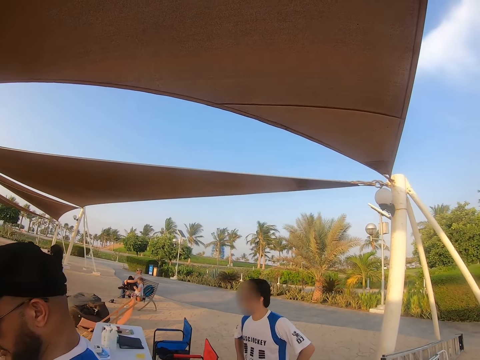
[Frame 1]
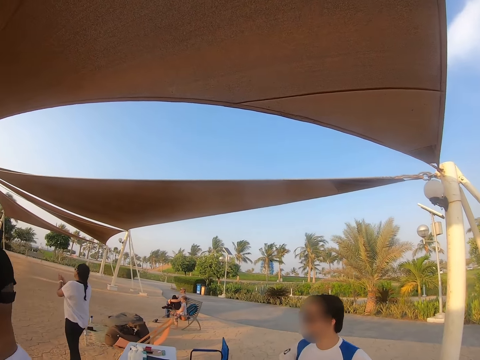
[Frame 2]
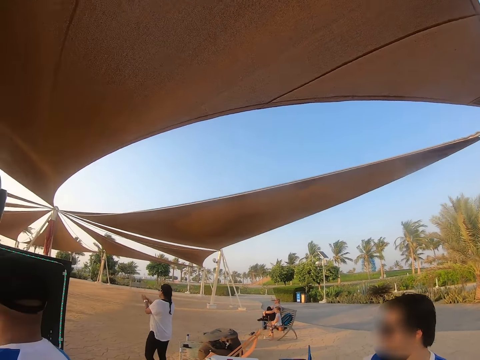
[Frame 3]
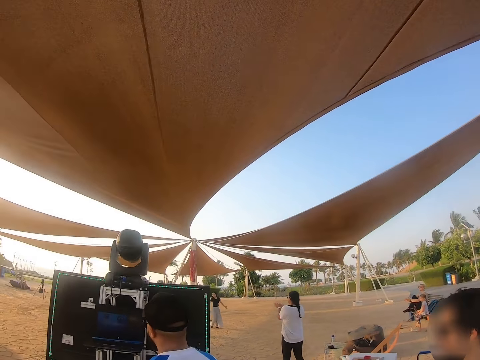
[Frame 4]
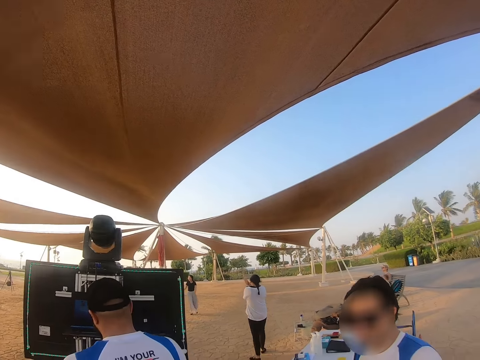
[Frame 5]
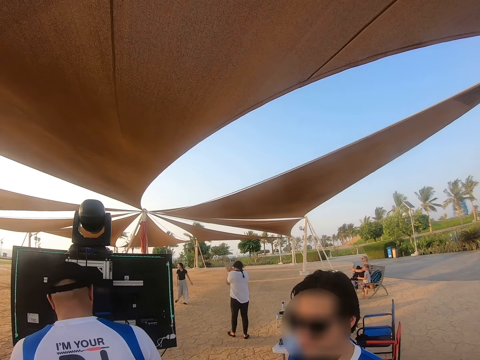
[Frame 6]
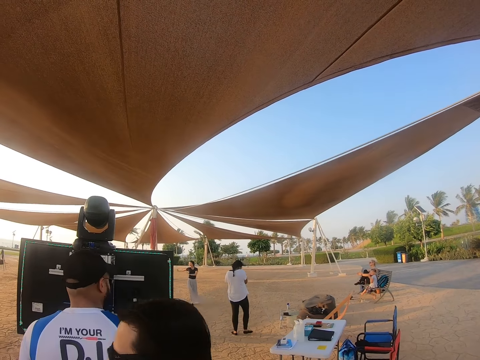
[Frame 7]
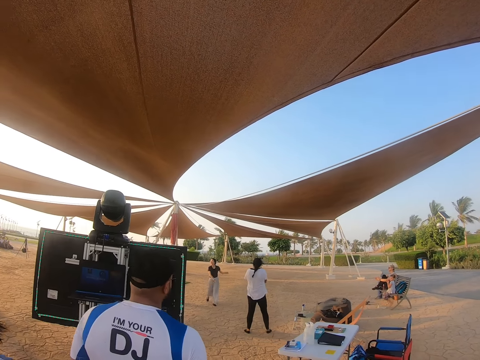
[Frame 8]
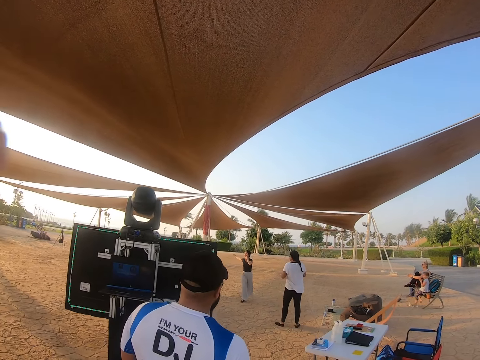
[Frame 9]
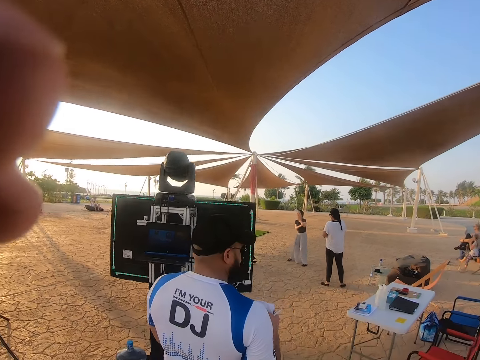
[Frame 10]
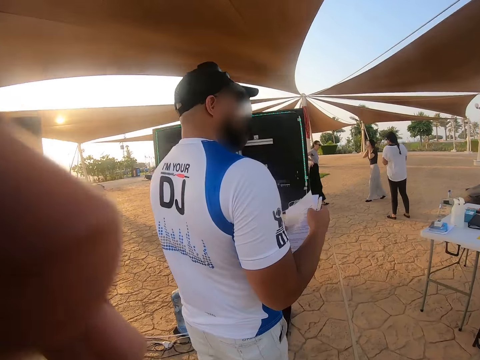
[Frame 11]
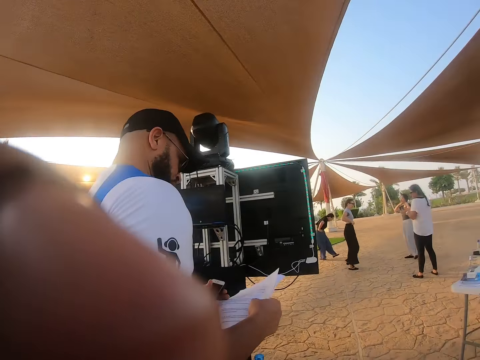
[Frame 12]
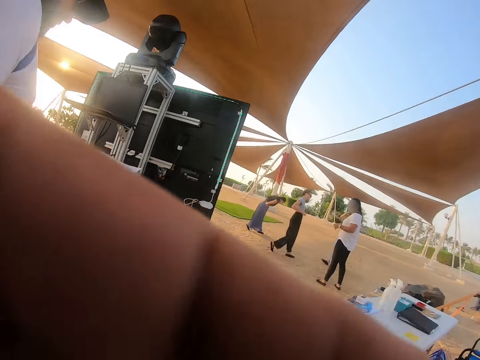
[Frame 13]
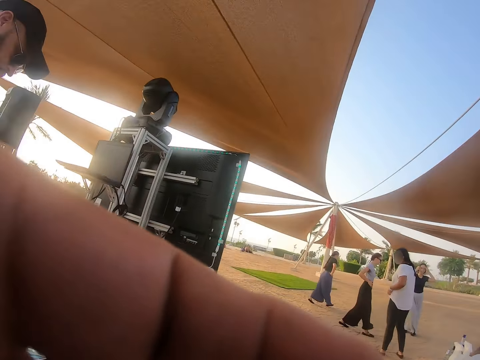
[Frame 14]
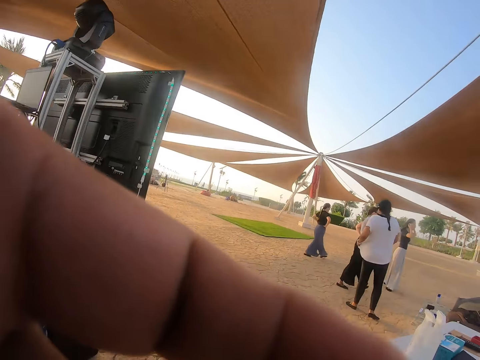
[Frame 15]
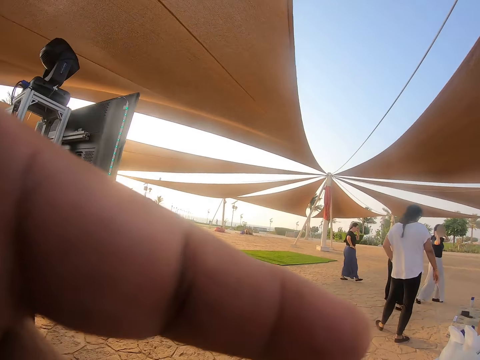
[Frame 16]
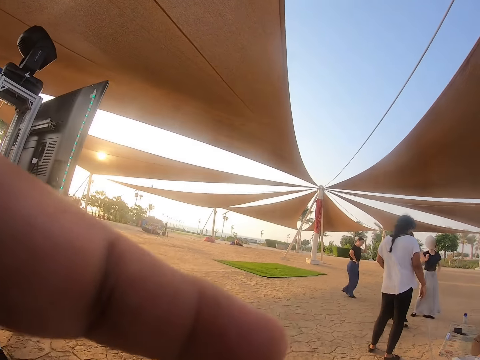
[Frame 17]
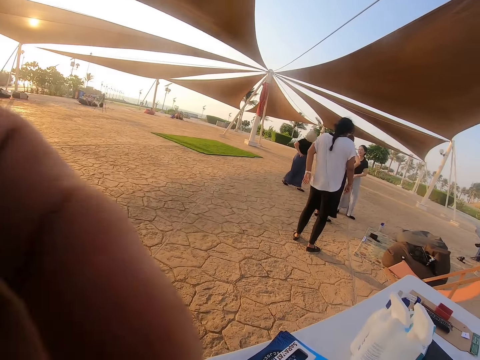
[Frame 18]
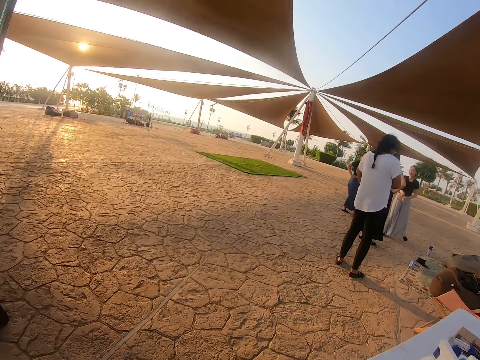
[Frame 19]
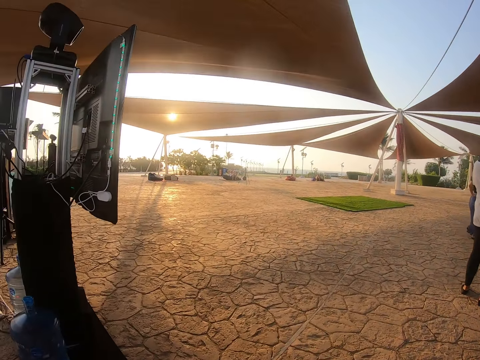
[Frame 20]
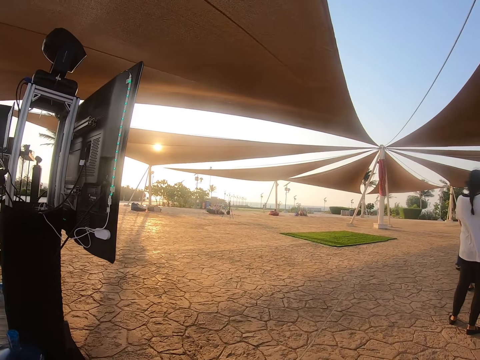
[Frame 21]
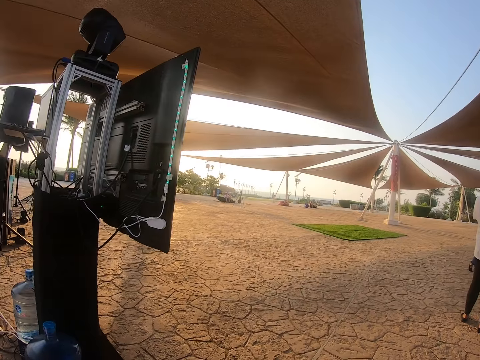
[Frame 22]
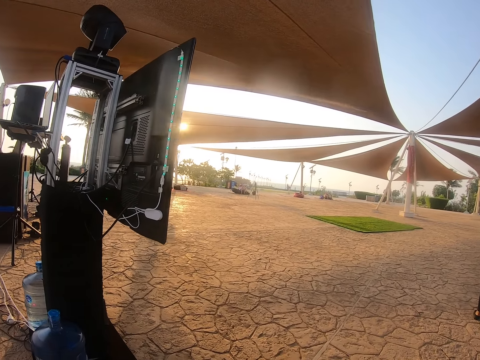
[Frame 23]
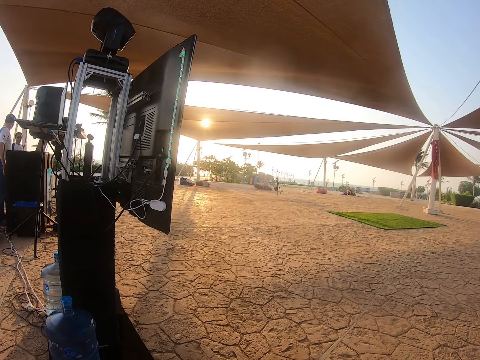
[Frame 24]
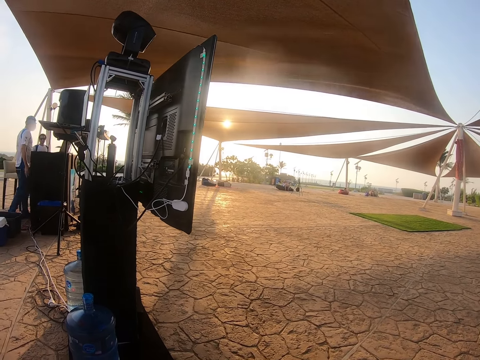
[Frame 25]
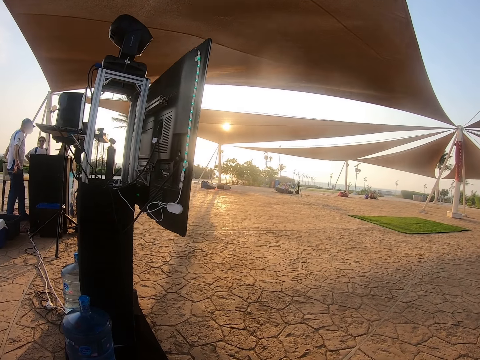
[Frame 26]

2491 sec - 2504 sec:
The camera wearer looks around. A woman passes in front of the camera wearer. The camera wearer adjusts the camera. They look around the compound.

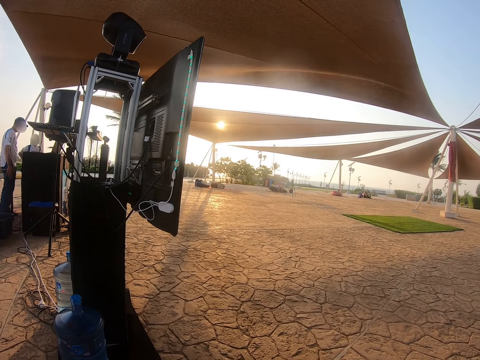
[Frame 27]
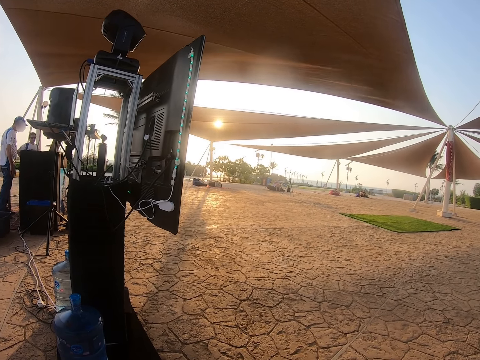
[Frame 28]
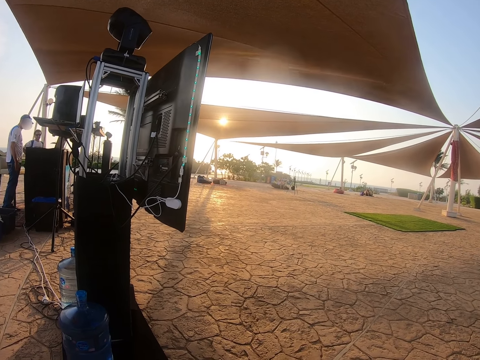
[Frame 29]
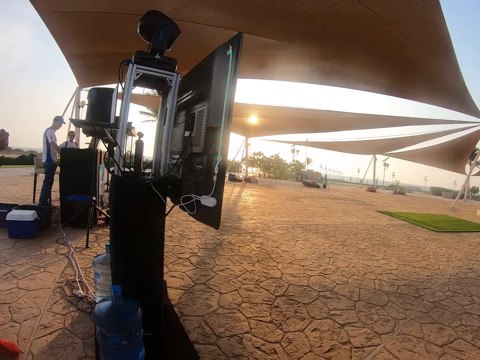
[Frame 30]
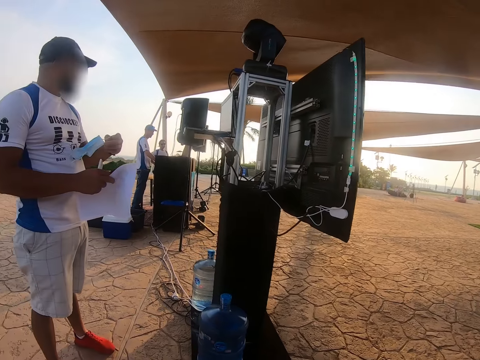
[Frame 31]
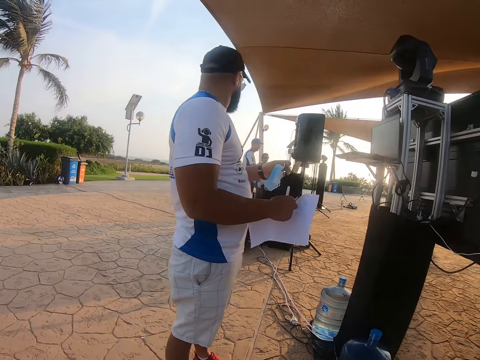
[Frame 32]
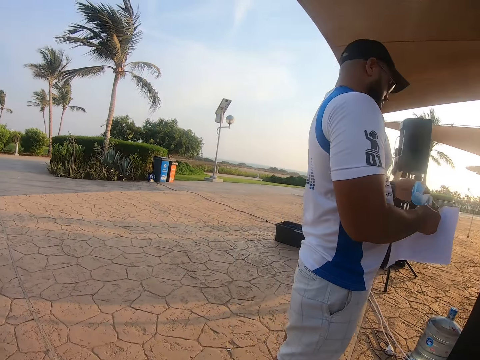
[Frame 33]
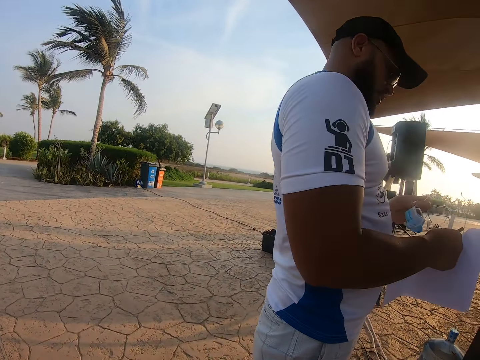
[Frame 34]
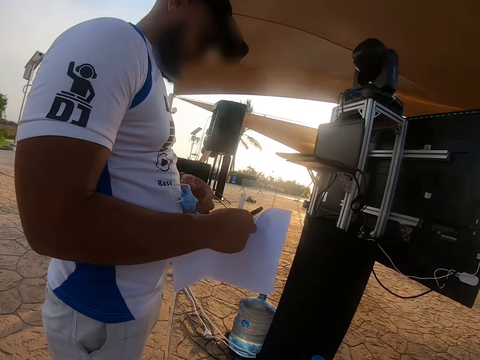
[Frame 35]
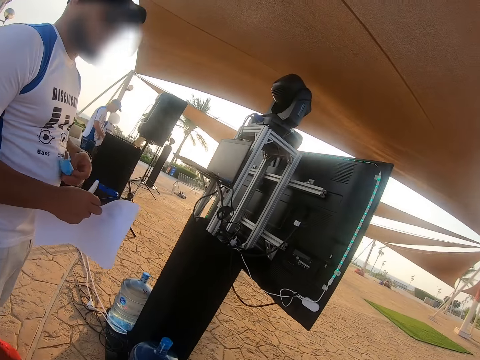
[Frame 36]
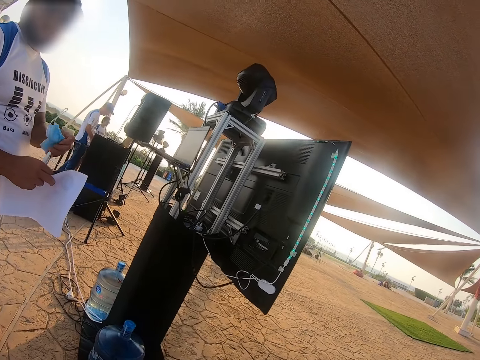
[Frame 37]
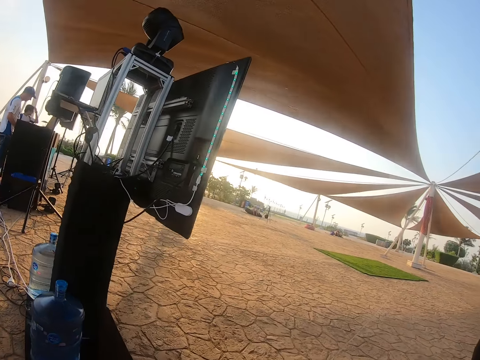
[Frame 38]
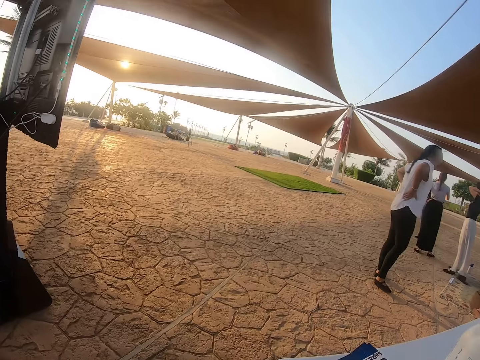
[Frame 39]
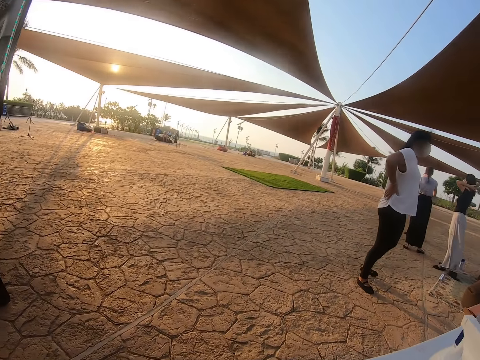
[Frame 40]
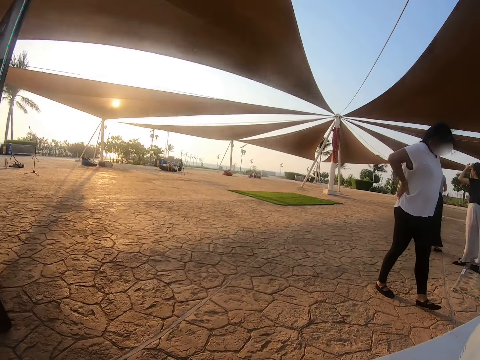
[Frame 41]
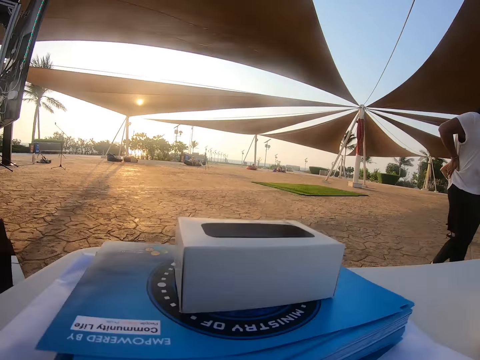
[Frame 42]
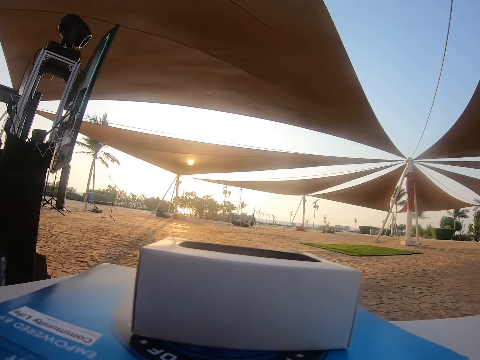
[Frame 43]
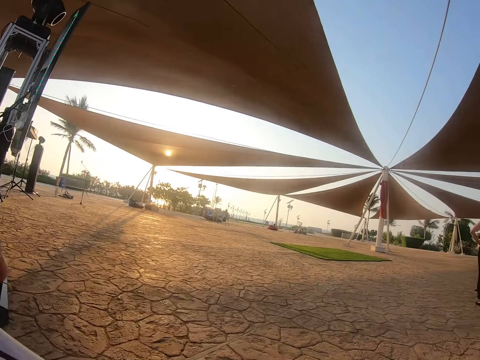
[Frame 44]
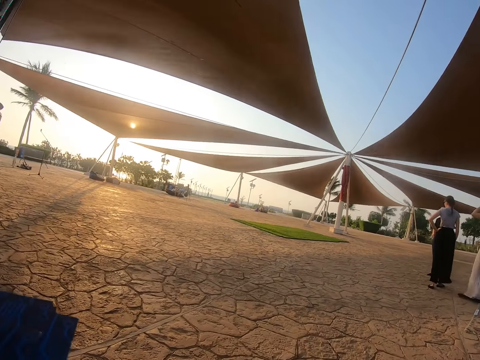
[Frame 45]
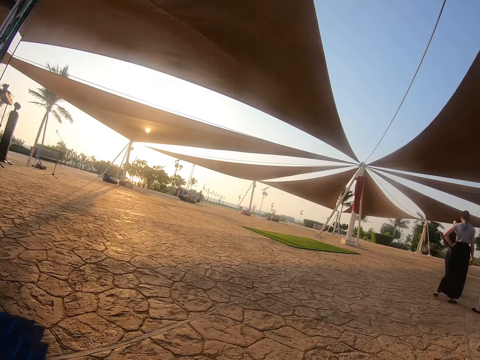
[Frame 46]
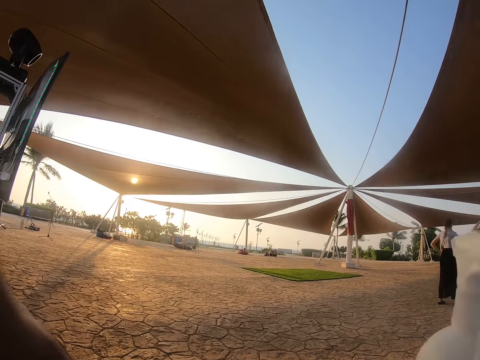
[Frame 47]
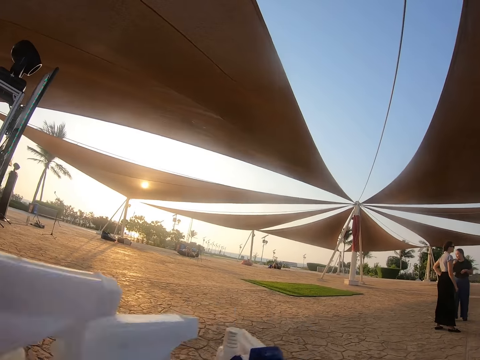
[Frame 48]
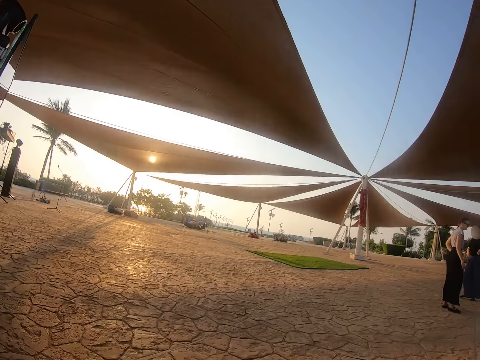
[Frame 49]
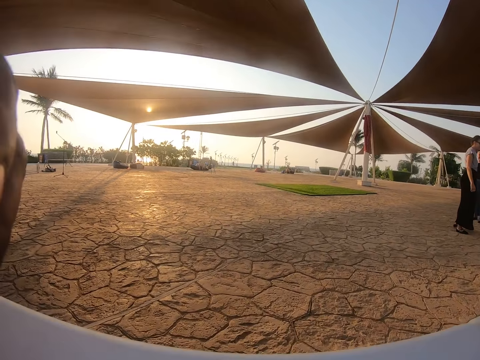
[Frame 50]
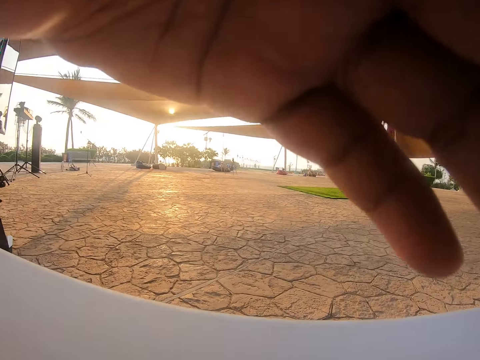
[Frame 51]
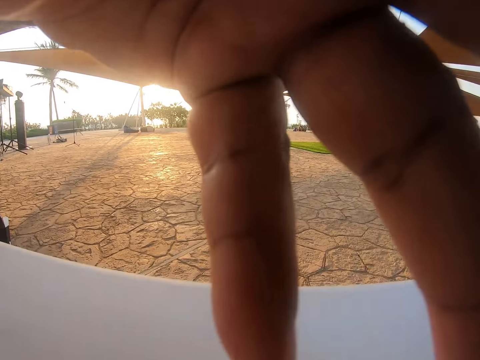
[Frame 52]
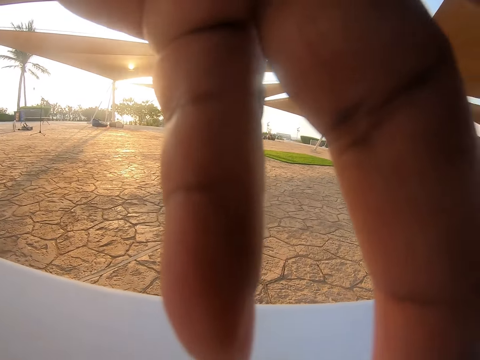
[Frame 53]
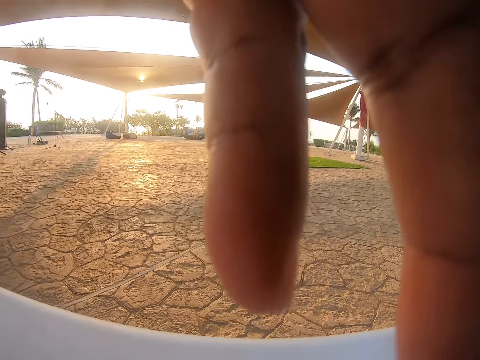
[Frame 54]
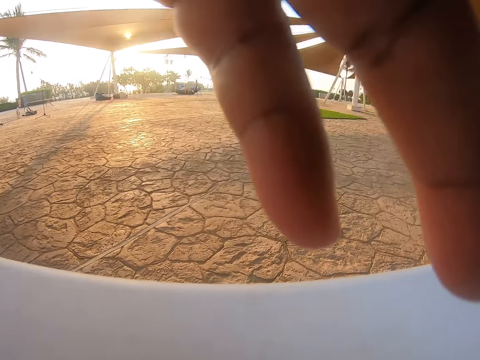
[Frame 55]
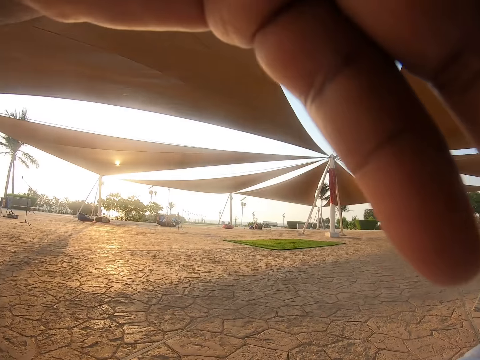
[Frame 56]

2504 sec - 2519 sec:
The camera wearer turns around. He moves towards a man. He turns towards the table and touches the items on the table. He adjusts the camera and lifts his hand.
